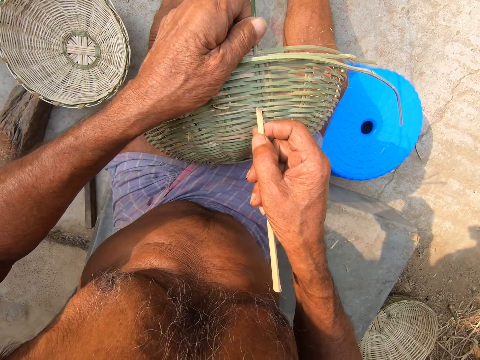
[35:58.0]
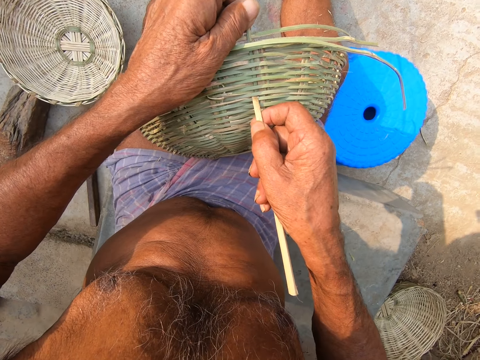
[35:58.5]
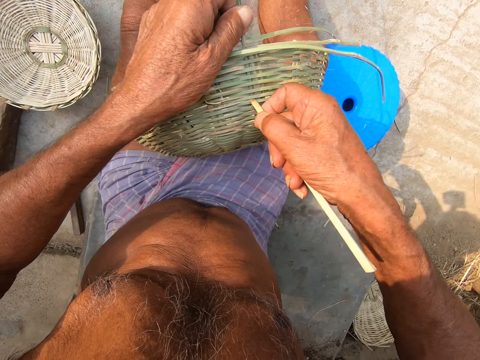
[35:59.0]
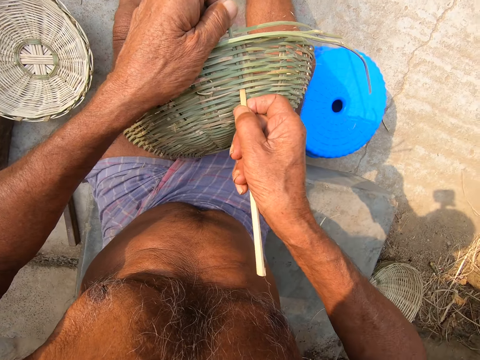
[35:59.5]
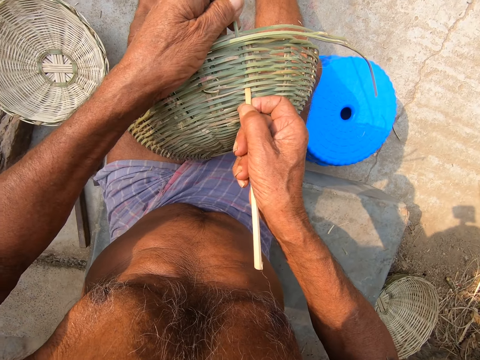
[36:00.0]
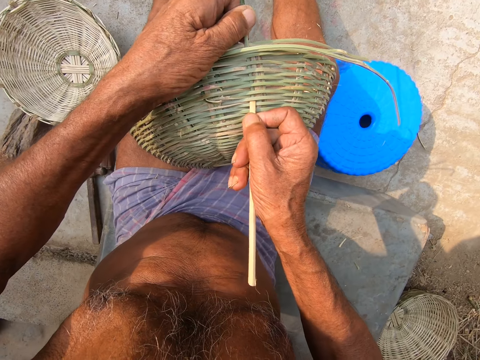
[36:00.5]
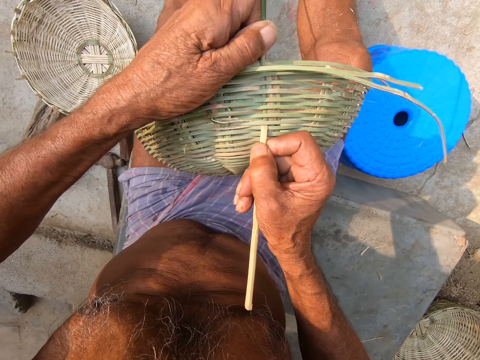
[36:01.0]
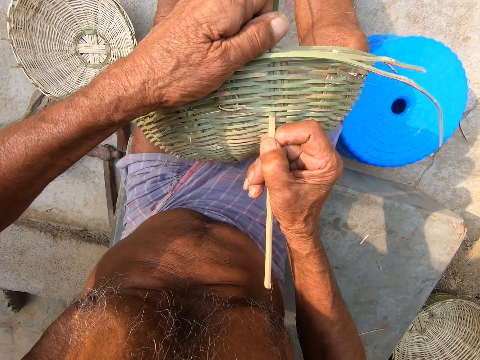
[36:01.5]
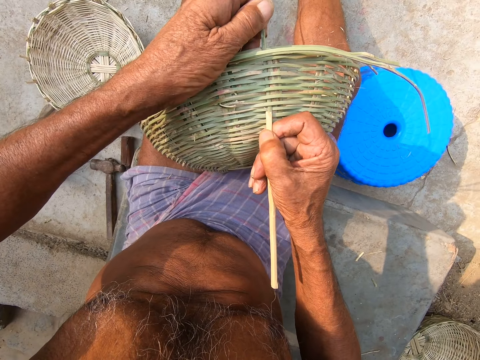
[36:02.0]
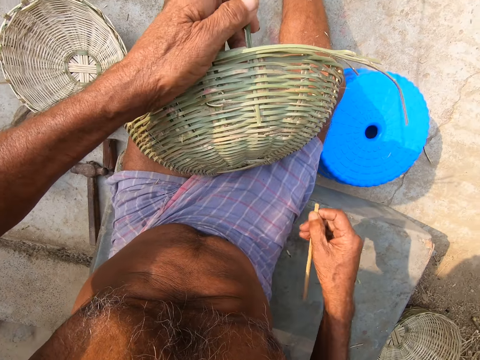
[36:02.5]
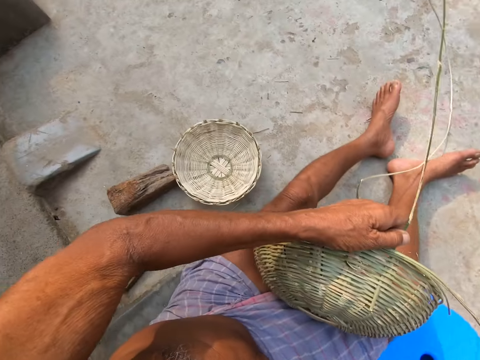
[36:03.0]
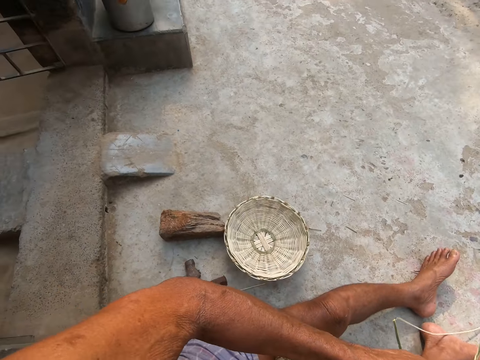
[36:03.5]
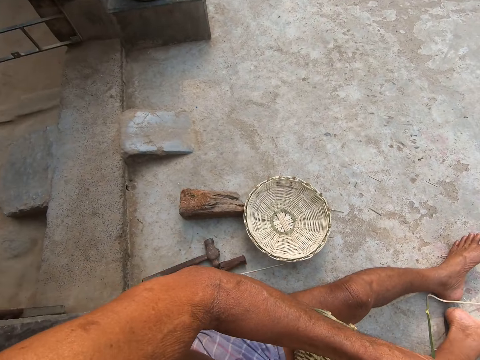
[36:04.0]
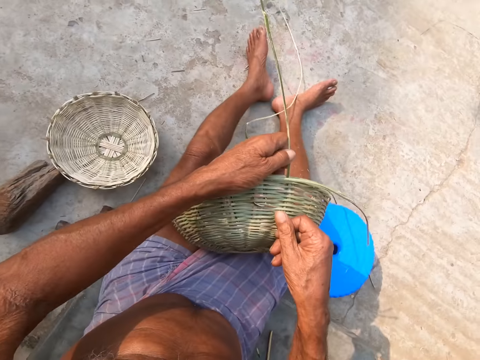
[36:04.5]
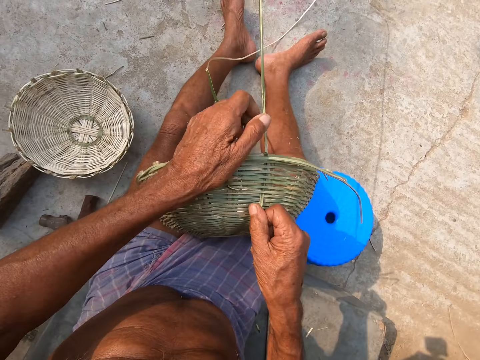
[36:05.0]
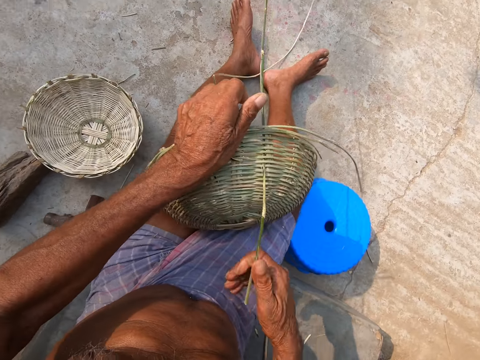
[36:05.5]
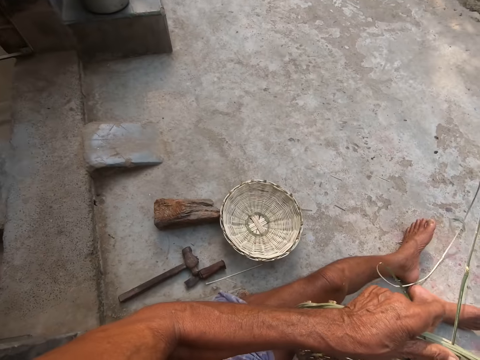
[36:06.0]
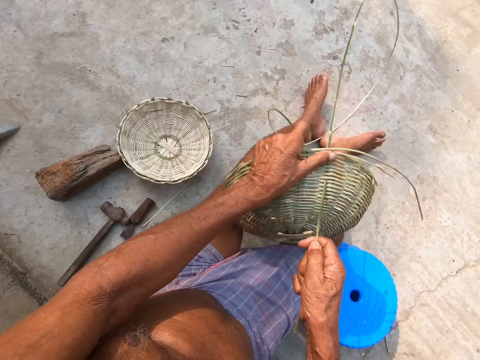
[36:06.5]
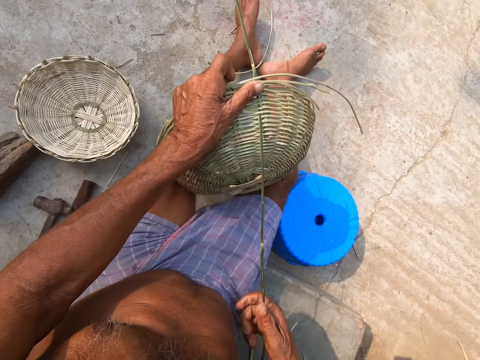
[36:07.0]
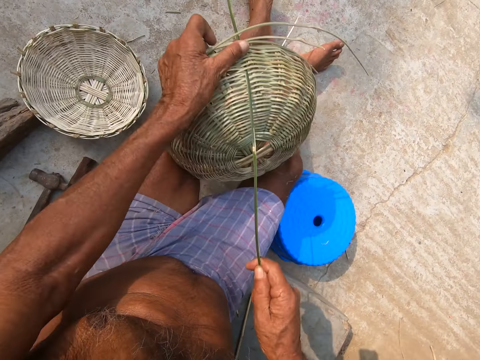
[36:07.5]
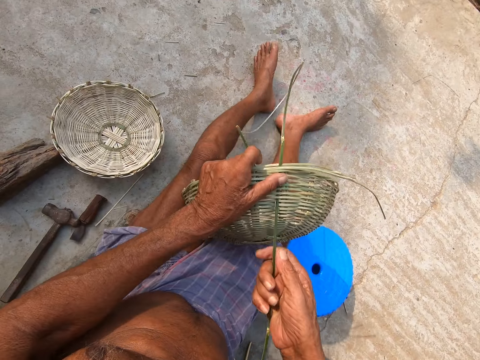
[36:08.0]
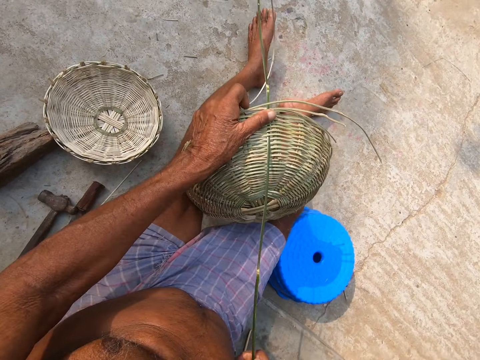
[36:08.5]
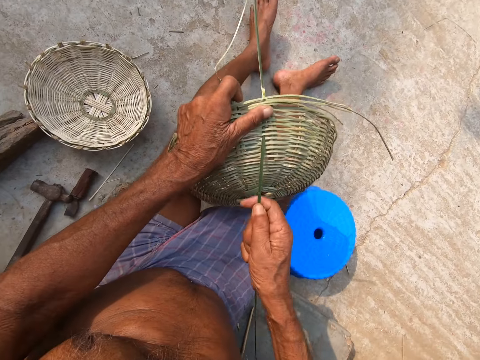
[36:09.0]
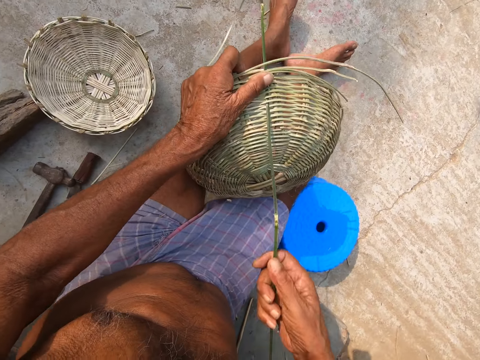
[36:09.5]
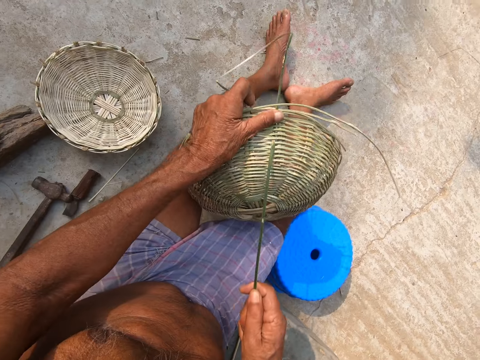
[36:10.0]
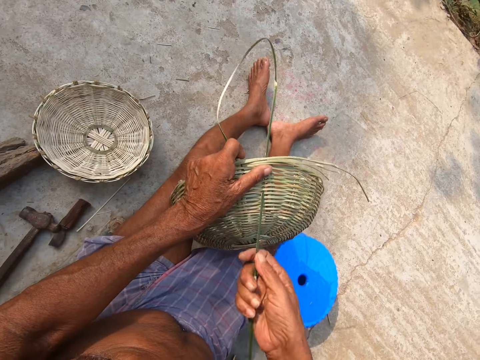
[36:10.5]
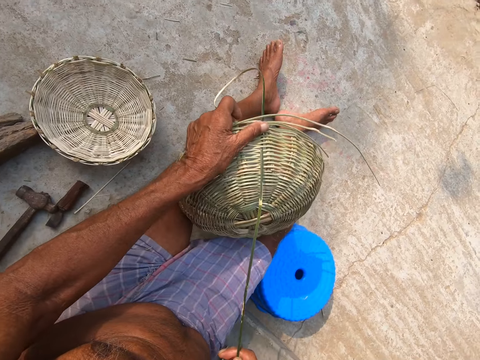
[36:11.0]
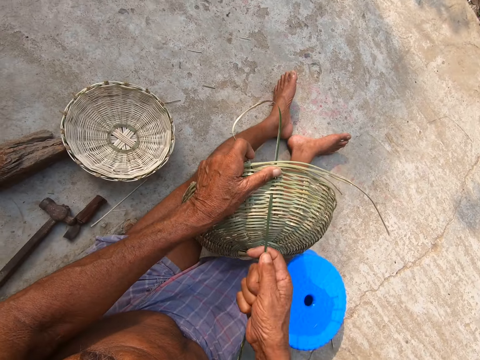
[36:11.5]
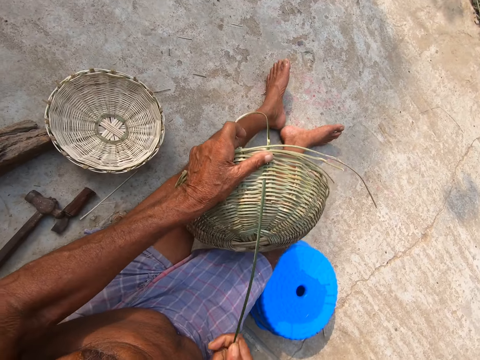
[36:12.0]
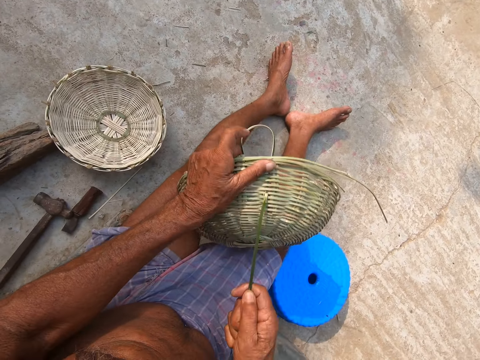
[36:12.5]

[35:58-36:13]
The camera wearer uses the stick to weave. He drops the stick in his right hand on the floor. He speaks to a child. He pulls the bamboo strip through the basket with his right hand.

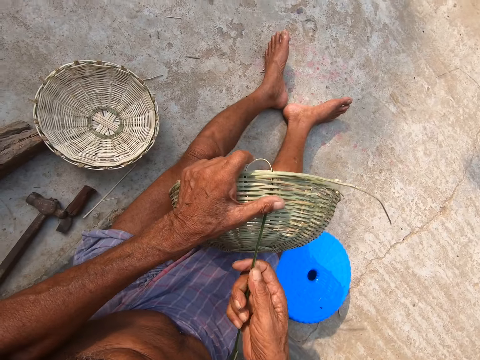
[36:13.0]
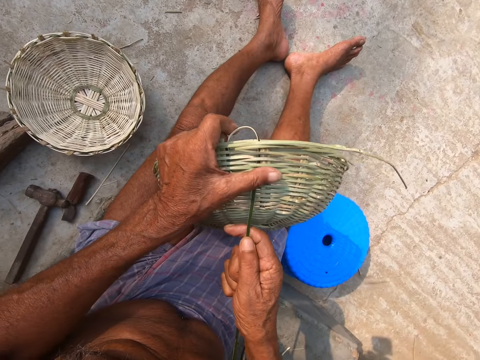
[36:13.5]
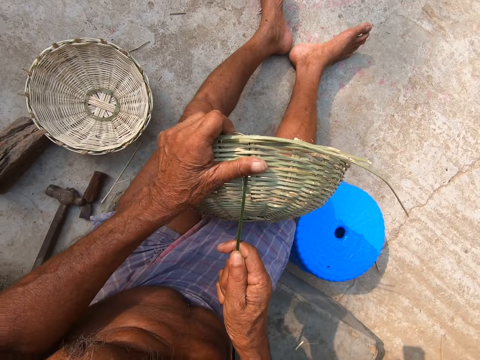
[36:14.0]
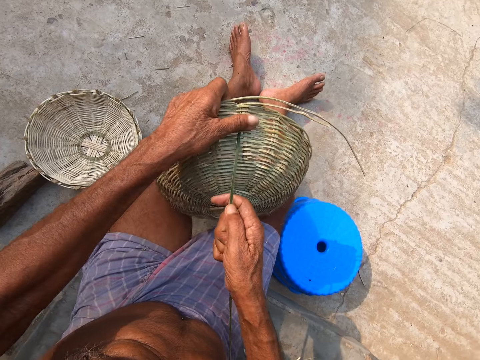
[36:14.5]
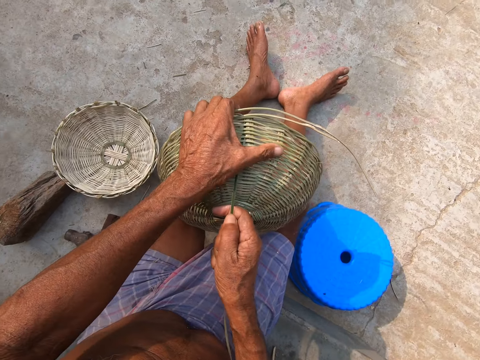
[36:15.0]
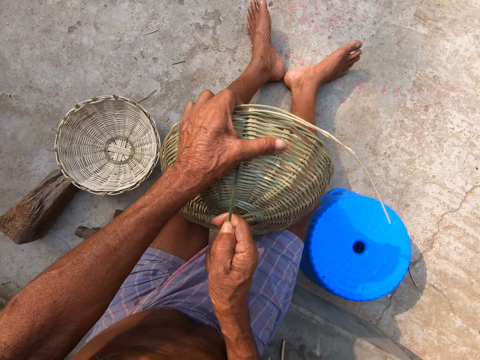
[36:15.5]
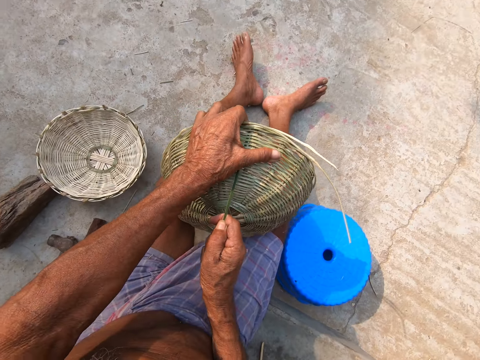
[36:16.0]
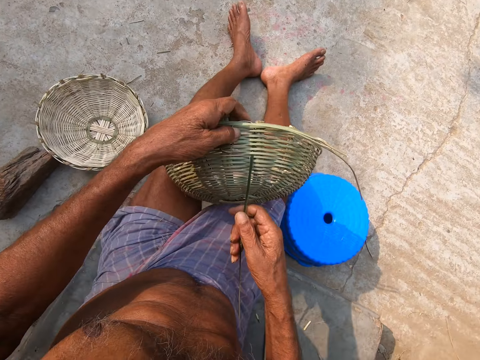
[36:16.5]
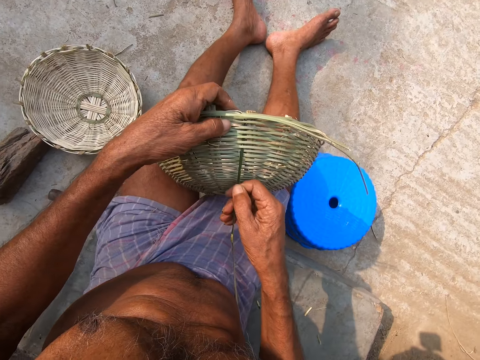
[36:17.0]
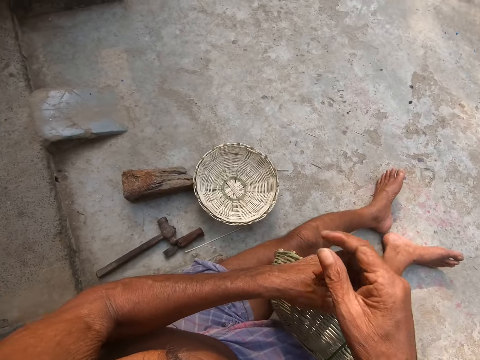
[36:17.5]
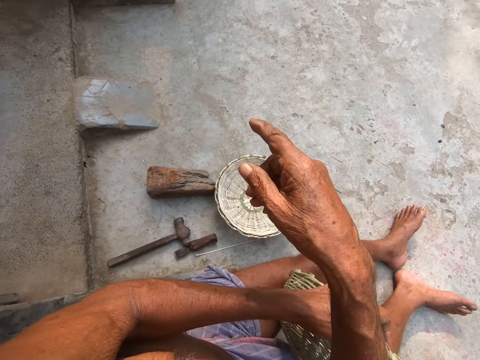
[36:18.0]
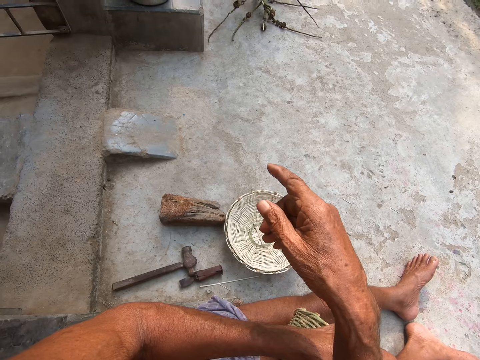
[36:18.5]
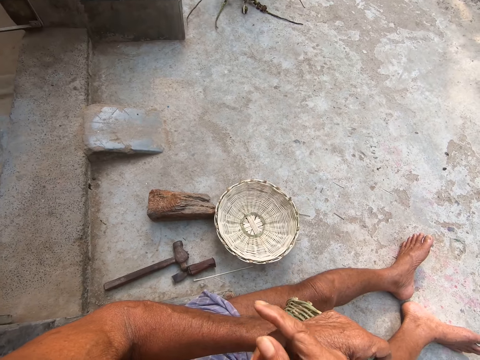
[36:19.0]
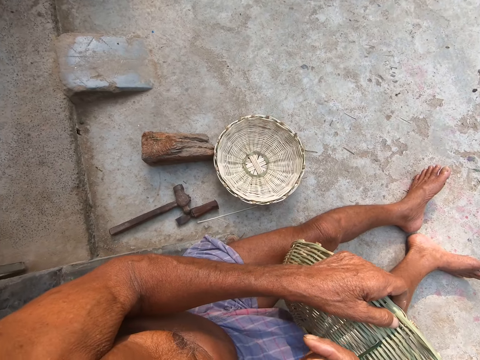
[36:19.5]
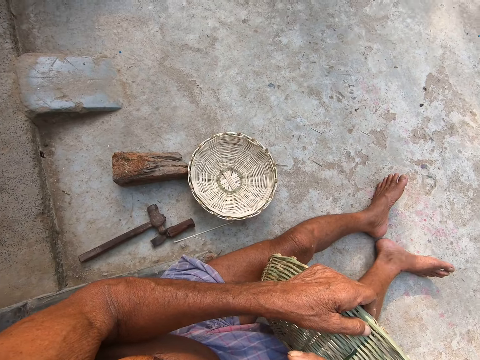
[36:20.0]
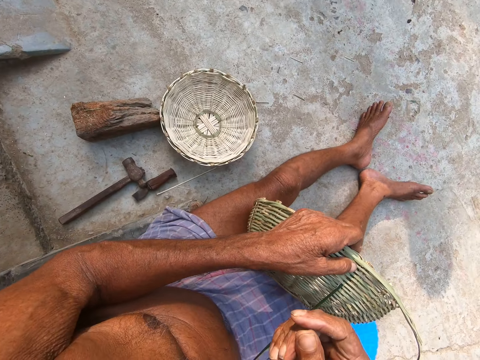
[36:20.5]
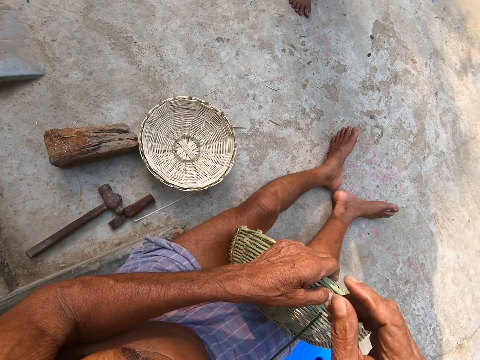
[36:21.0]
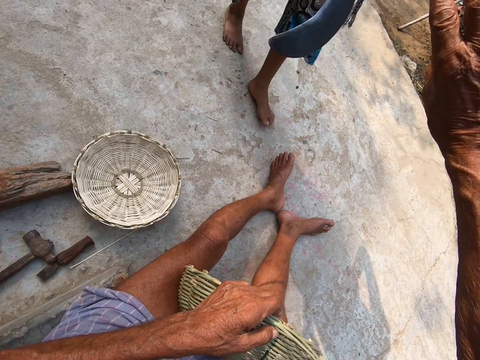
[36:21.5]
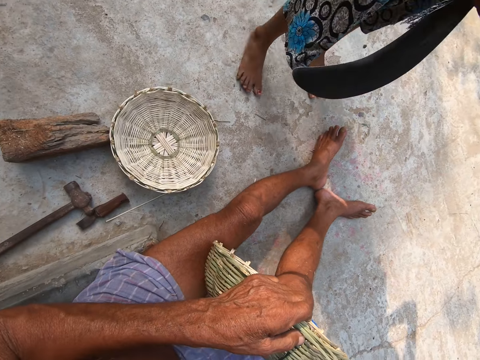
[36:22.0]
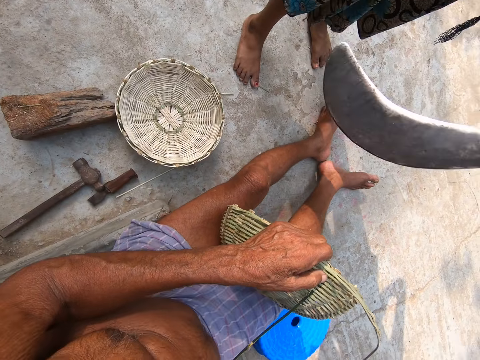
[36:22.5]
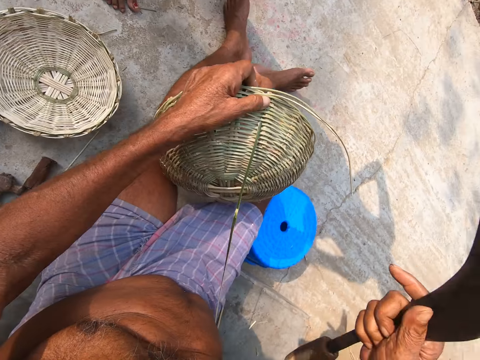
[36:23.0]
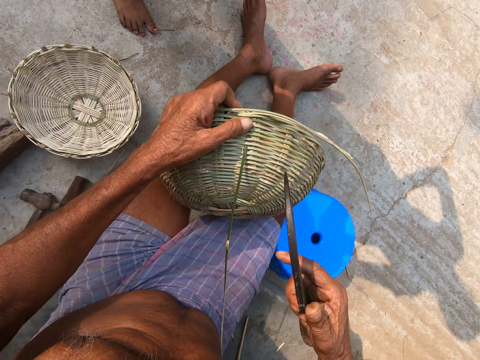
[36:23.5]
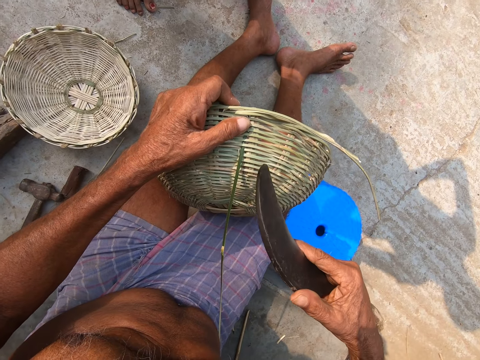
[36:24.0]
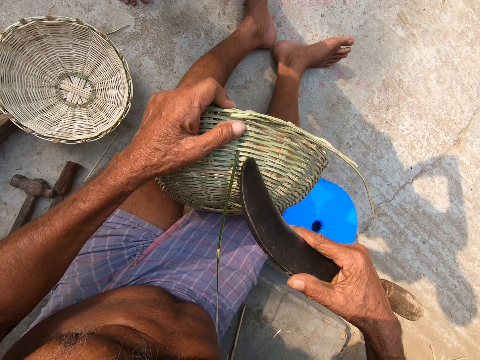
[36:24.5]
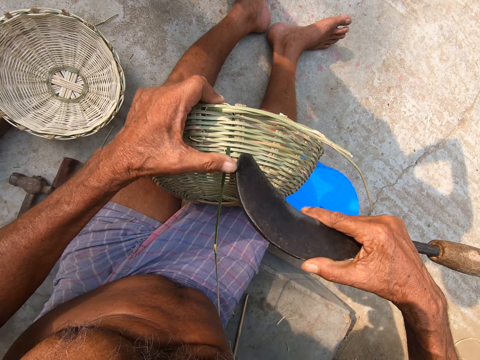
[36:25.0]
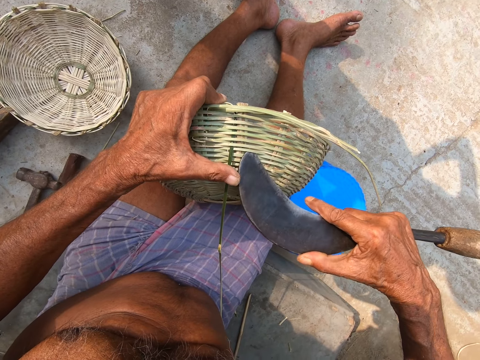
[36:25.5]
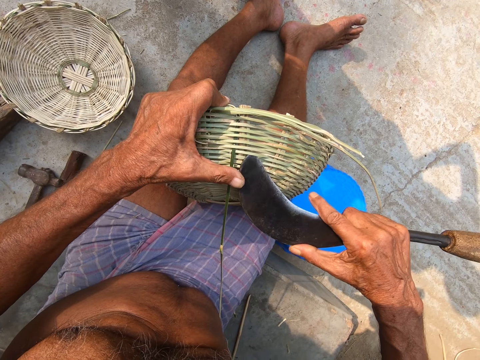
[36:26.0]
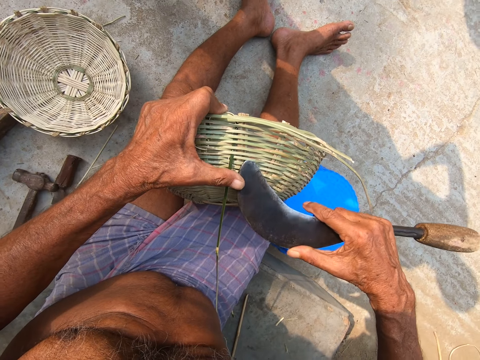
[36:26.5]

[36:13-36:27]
The camera wearer points. He collects a sickle from a woman with his right hand. He adjusts the basket canes with the sickle in his right hand.
